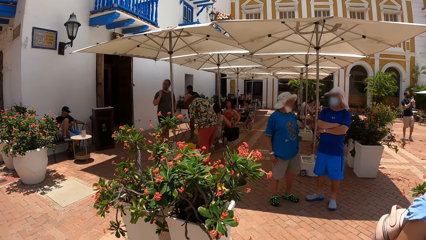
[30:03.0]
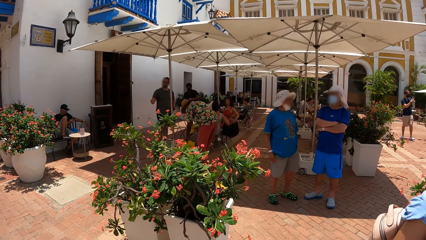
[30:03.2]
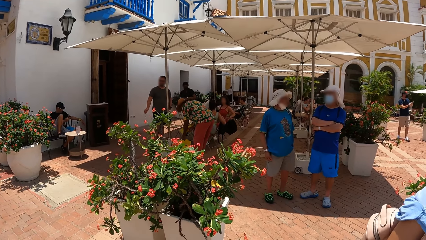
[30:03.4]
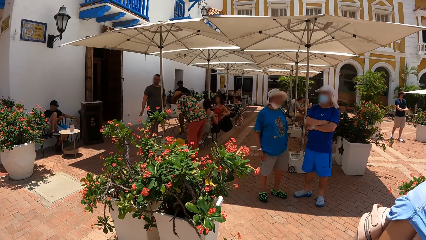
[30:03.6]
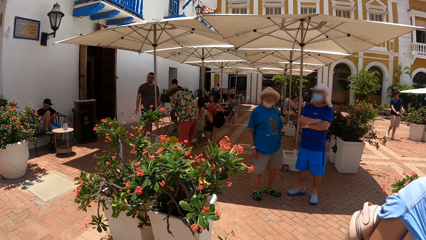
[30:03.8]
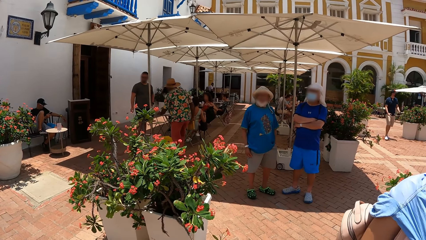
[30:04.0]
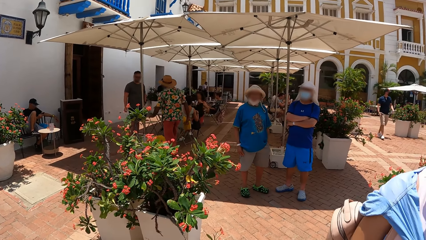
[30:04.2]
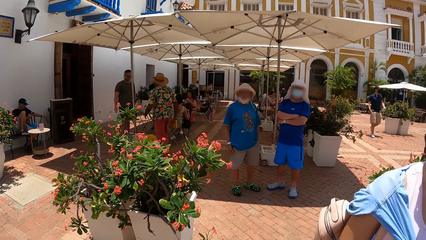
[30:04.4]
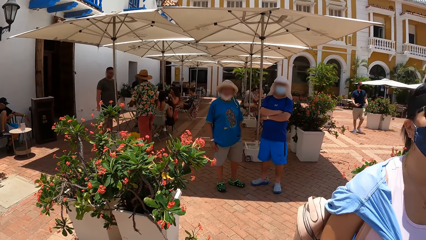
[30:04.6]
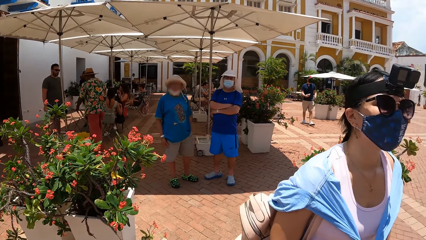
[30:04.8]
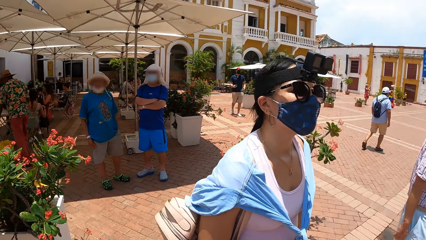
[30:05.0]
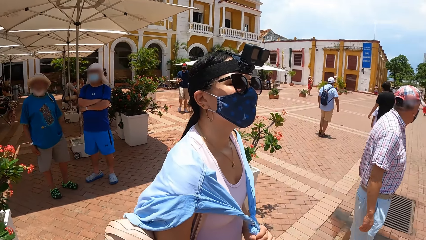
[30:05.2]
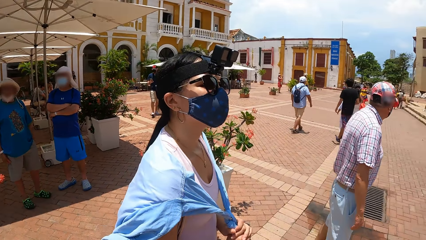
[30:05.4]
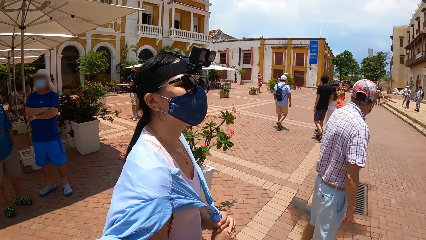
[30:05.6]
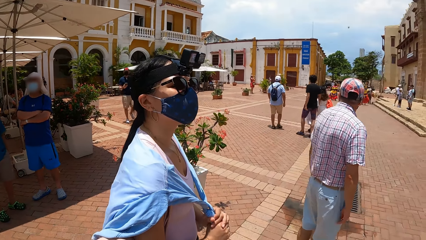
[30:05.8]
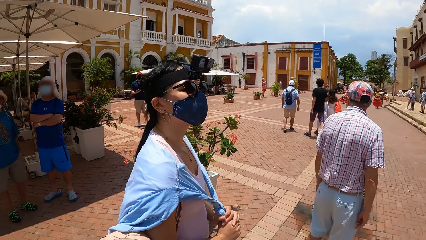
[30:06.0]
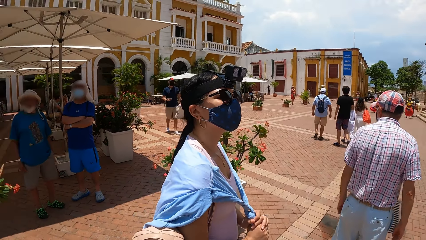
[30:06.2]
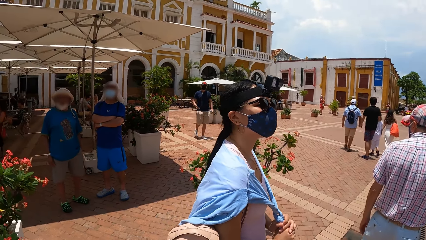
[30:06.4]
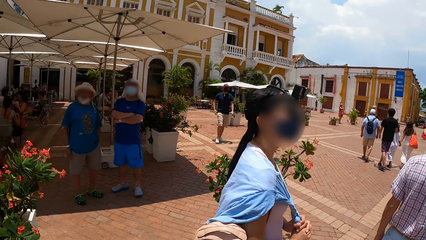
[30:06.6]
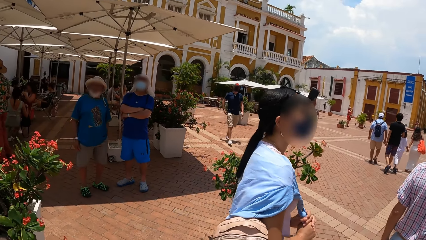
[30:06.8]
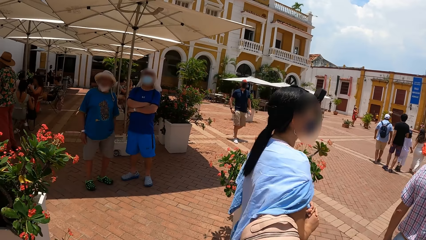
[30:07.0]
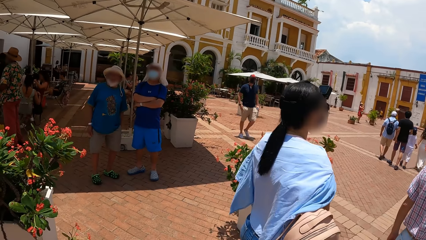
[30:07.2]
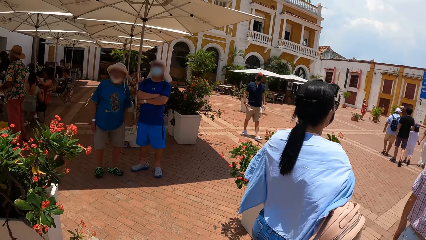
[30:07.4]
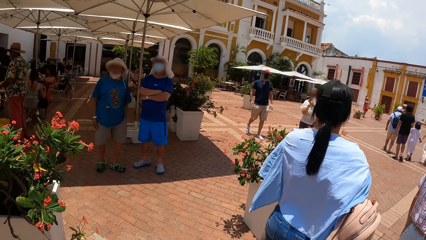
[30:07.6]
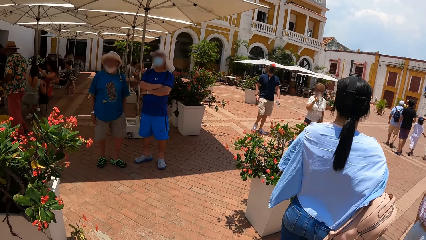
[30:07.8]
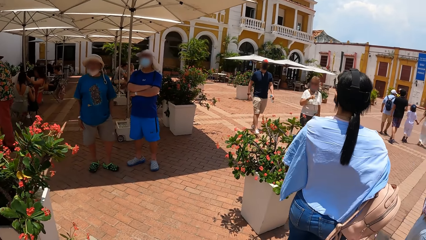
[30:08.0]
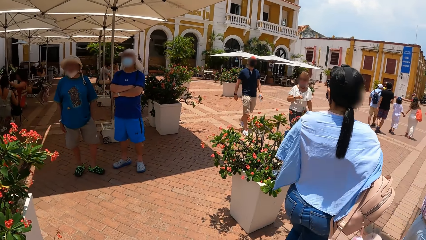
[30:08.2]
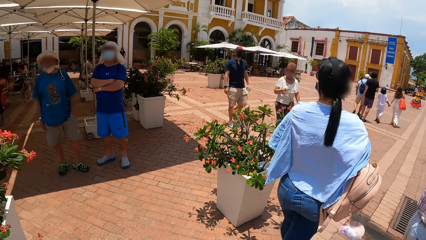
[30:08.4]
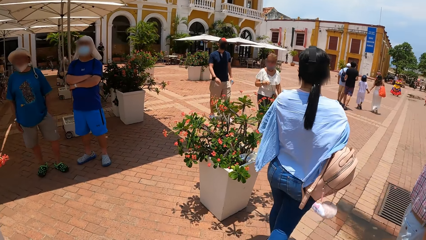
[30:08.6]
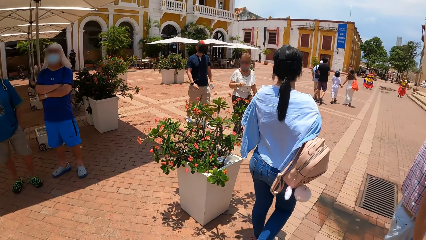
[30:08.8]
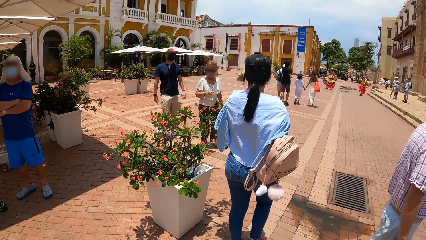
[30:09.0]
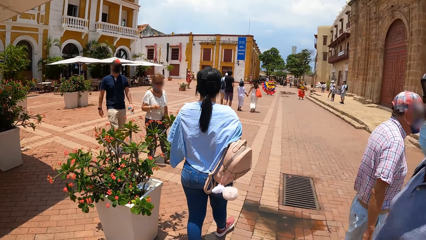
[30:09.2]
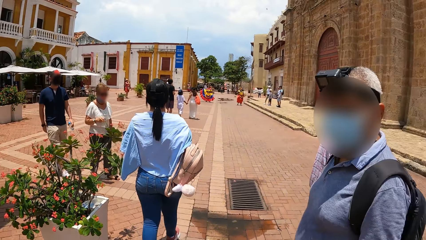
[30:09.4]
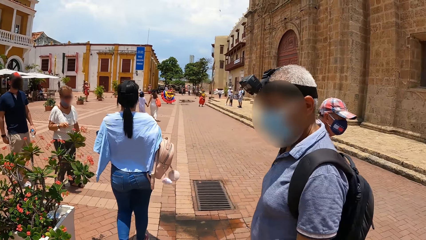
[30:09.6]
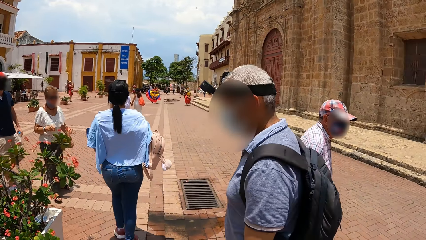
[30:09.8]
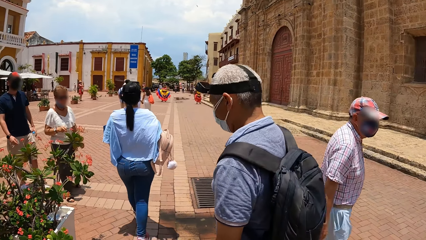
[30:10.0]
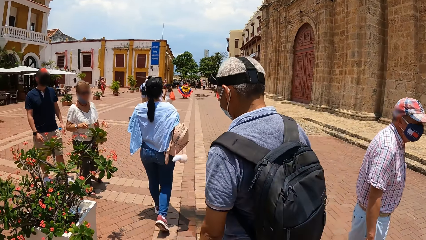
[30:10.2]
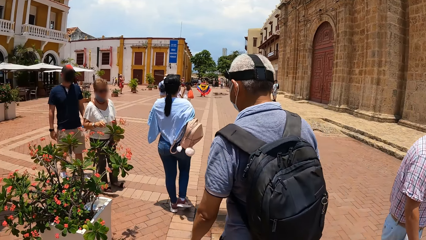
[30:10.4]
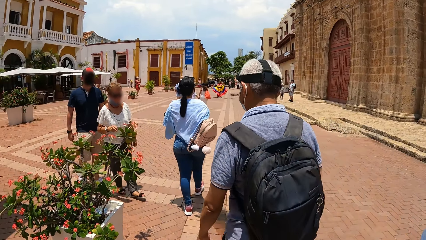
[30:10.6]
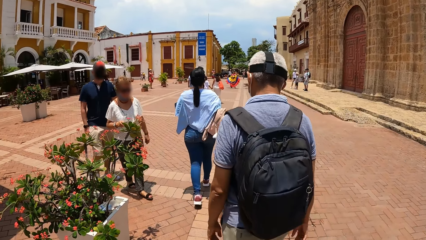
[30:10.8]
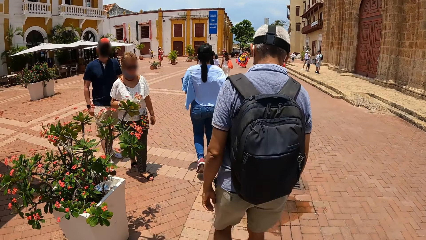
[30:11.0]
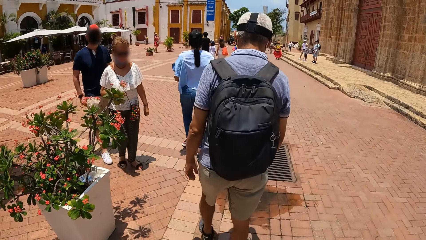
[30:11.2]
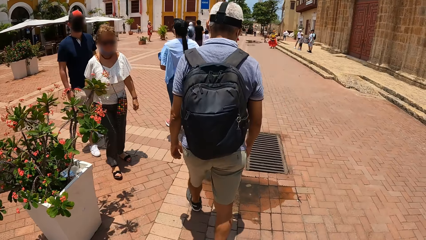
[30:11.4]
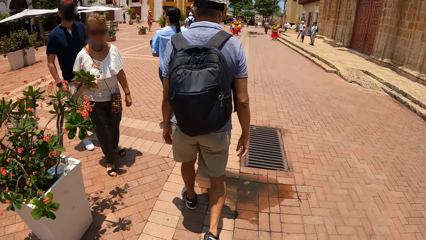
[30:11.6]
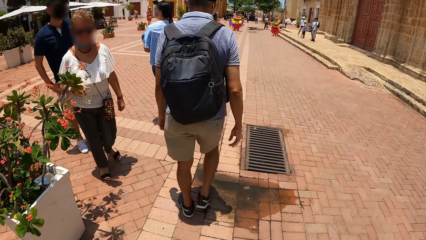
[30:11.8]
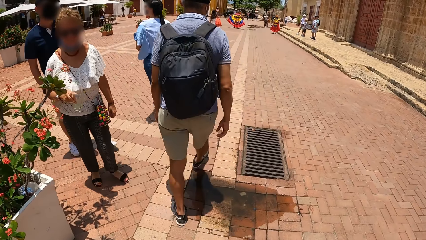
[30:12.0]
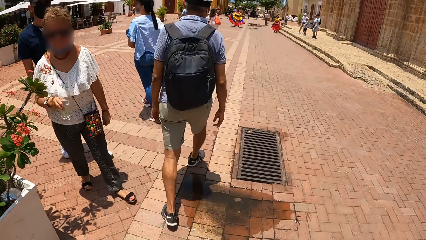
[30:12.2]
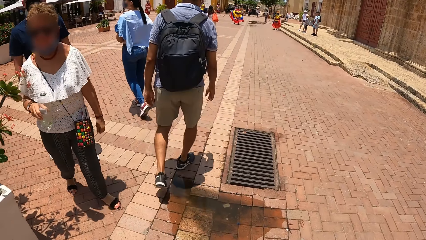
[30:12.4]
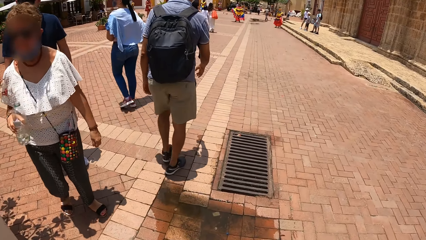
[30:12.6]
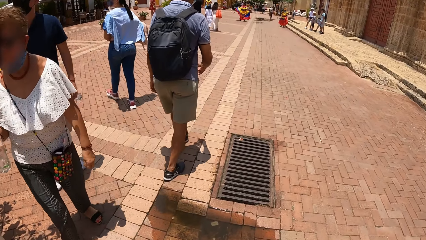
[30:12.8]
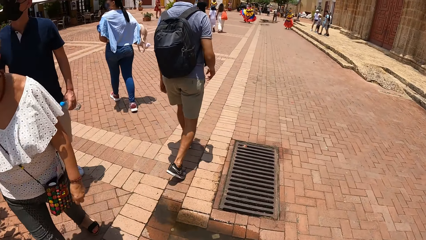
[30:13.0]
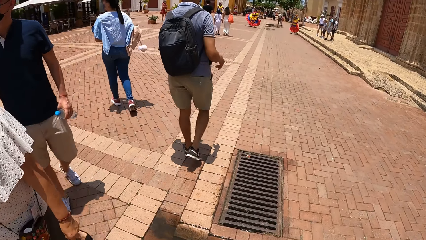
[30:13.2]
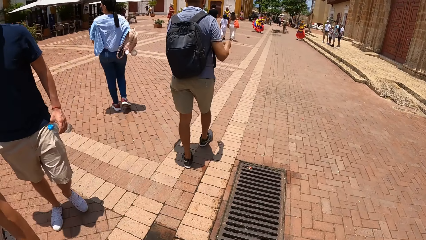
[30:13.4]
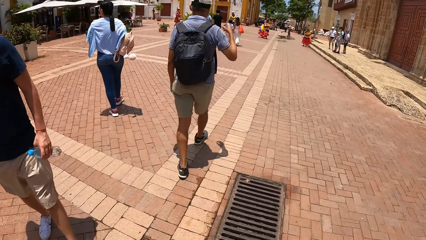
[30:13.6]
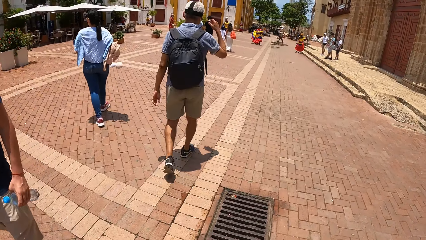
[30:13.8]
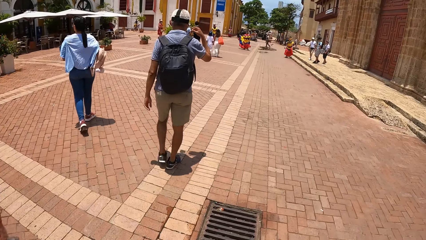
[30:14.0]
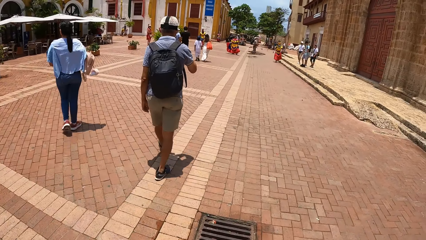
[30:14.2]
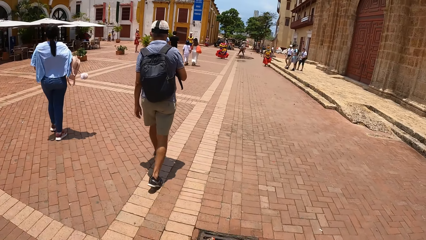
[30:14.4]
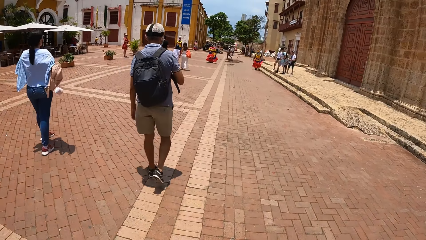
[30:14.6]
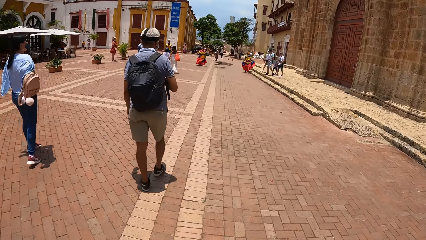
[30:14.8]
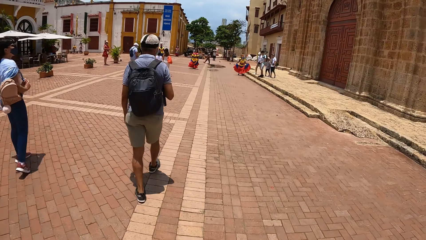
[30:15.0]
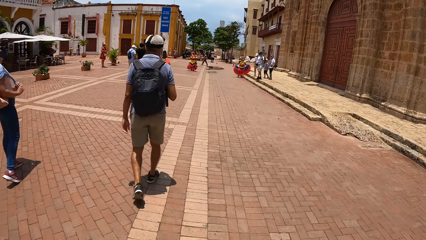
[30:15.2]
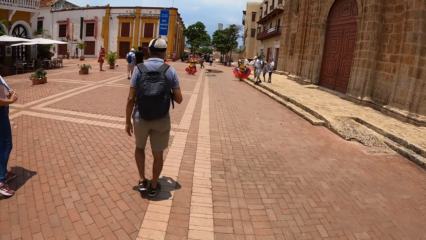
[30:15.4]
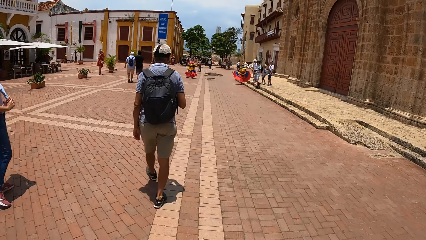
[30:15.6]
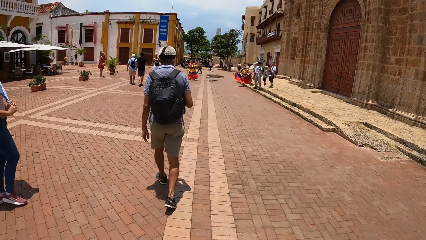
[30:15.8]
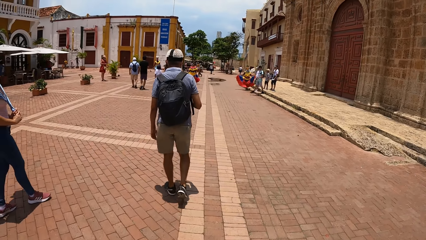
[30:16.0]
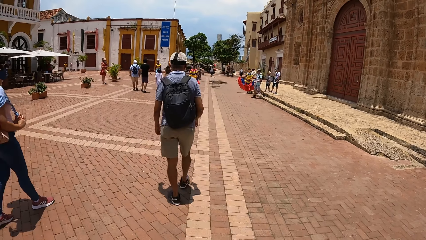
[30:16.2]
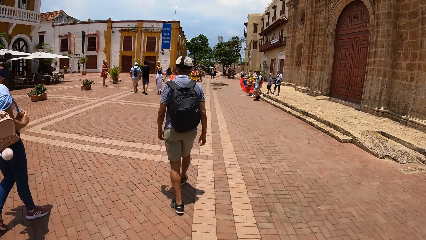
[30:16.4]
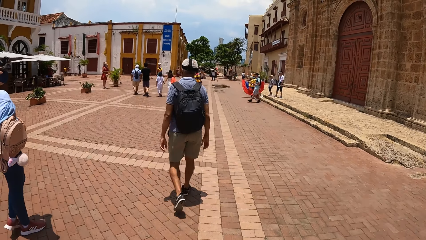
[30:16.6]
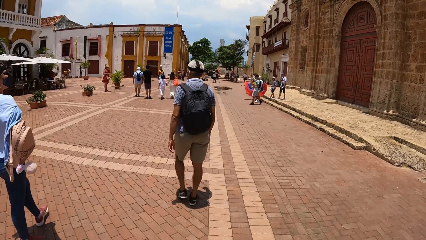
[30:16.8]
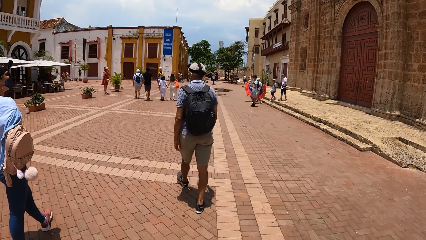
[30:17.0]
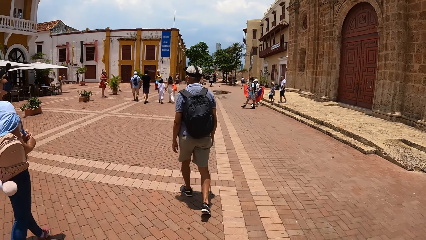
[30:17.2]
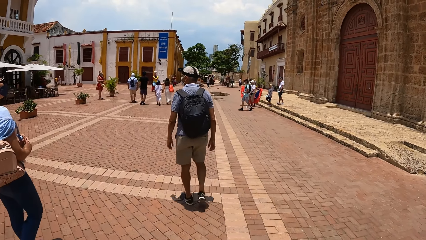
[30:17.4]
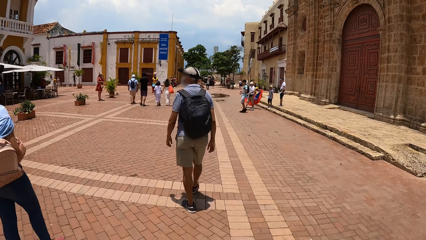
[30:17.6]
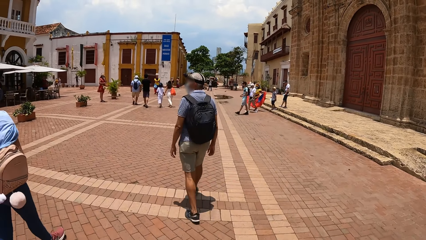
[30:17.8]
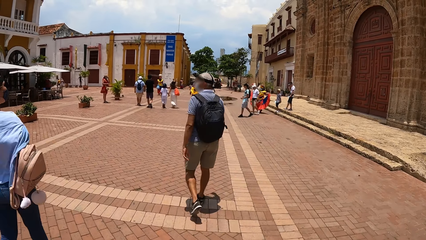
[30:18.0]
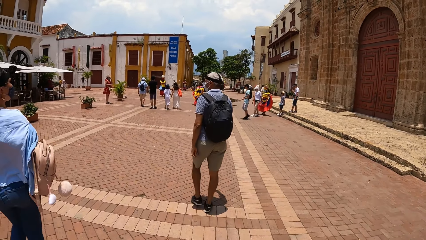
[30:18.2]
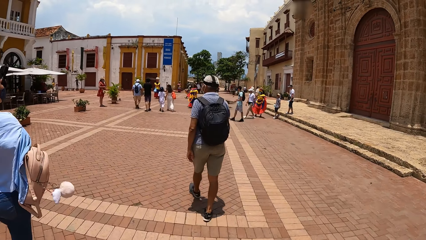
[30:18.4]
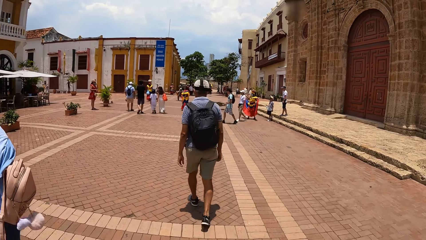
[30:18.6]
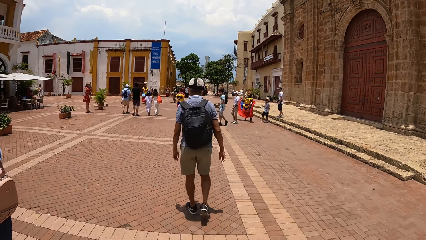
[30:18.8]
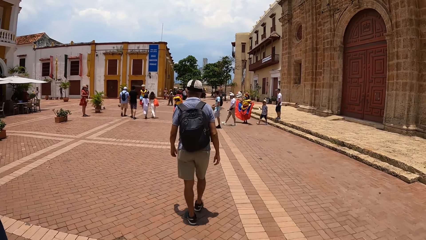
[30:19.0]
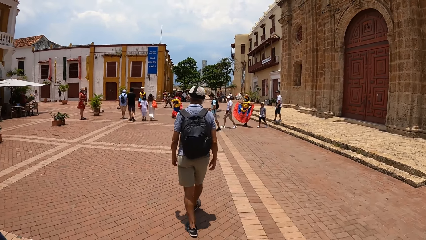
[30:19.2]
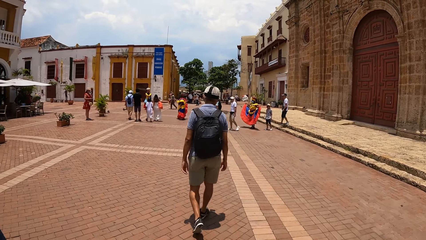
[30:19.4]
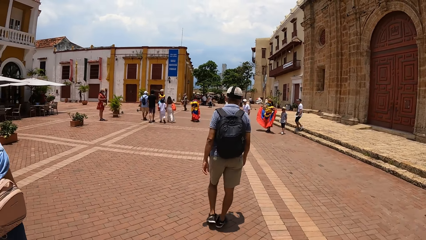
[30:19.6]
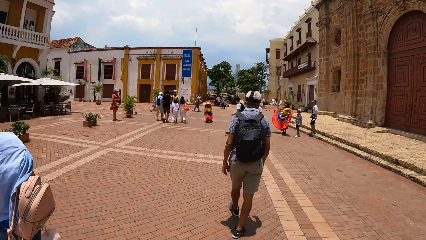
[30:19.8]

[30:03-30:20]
The camera wearer turns right. They interact with a lady. They look left. They look forward. They look forward again. They walk along the street.
